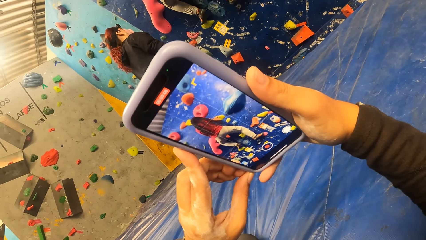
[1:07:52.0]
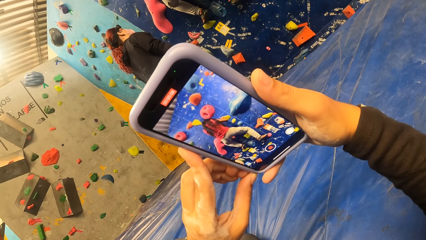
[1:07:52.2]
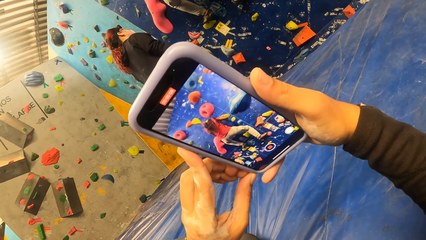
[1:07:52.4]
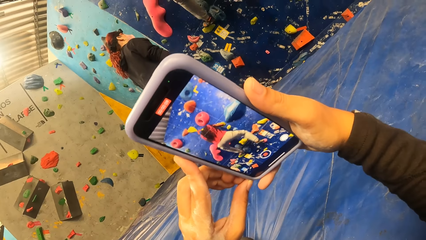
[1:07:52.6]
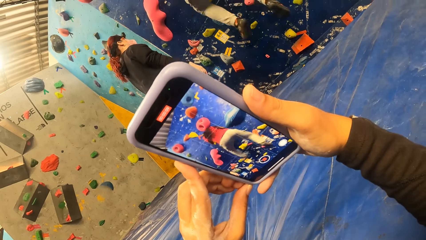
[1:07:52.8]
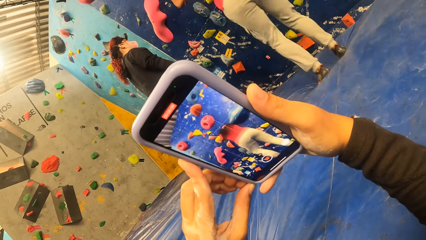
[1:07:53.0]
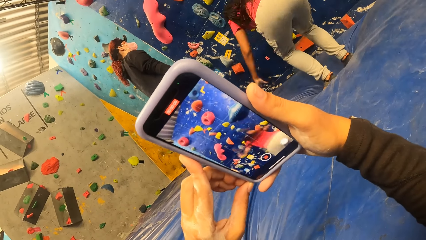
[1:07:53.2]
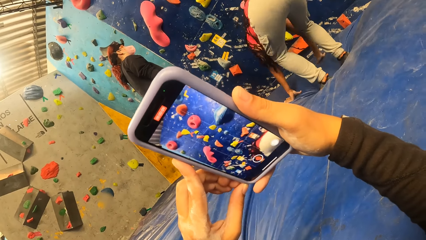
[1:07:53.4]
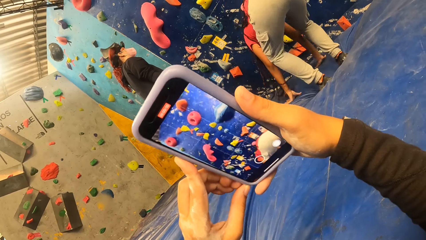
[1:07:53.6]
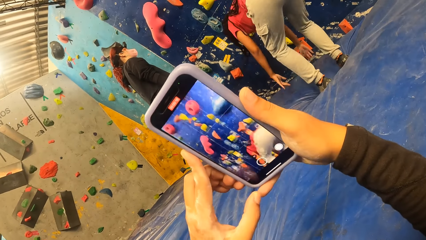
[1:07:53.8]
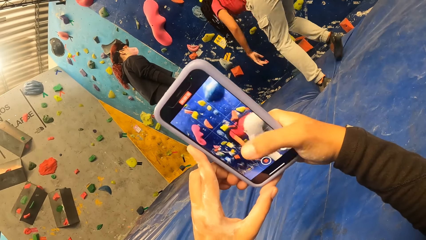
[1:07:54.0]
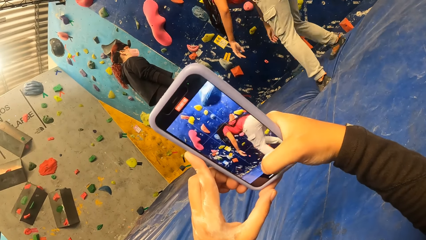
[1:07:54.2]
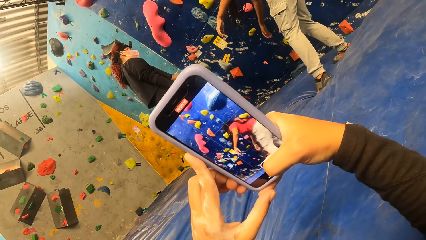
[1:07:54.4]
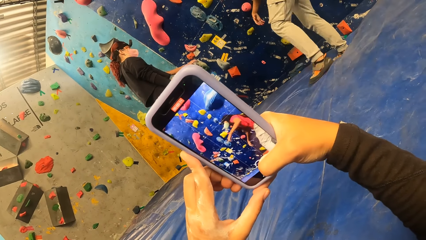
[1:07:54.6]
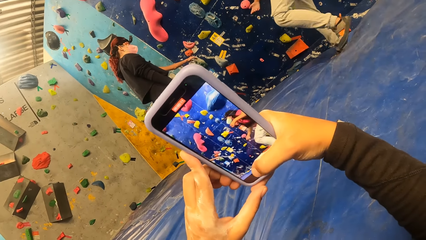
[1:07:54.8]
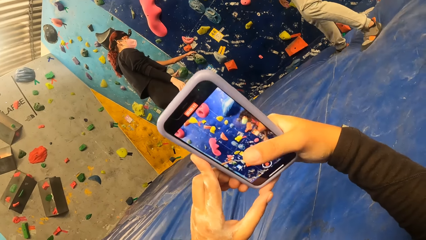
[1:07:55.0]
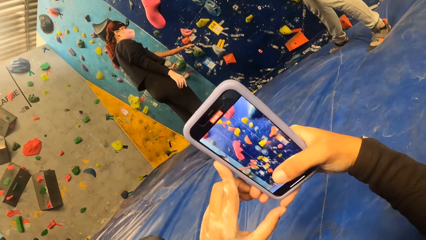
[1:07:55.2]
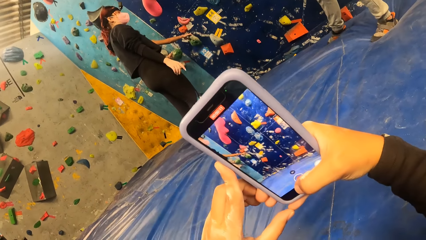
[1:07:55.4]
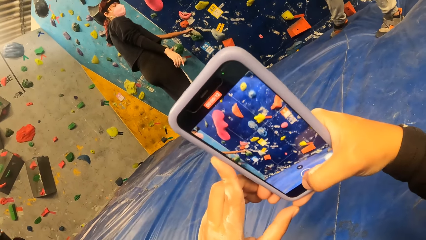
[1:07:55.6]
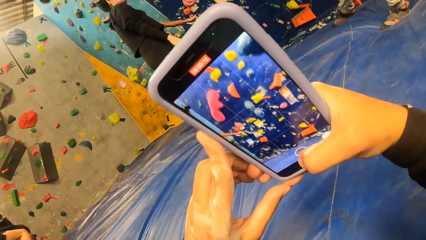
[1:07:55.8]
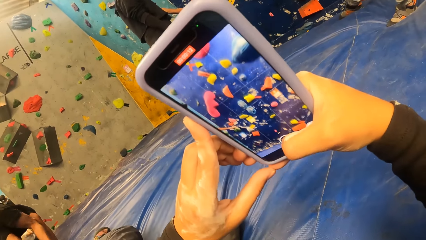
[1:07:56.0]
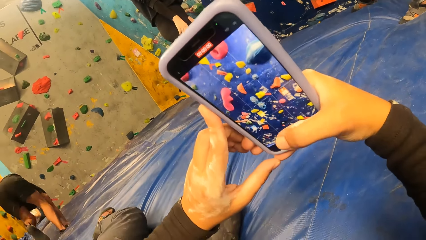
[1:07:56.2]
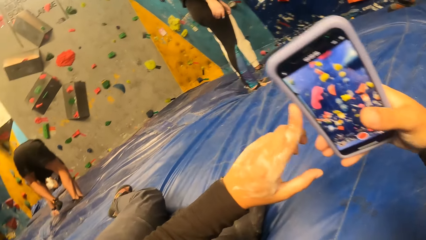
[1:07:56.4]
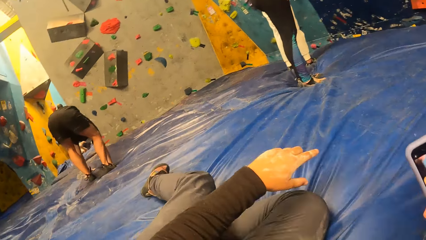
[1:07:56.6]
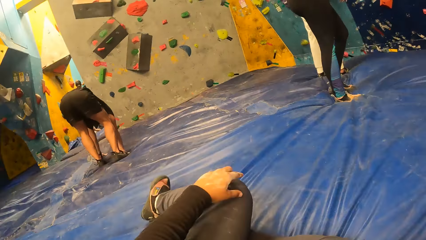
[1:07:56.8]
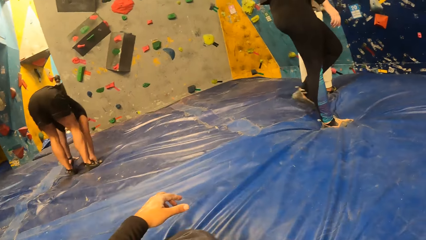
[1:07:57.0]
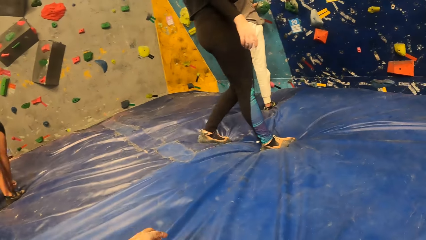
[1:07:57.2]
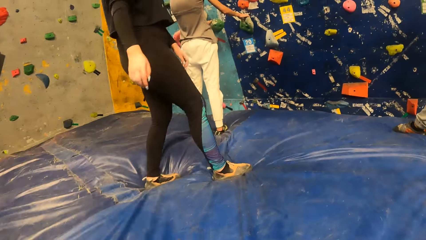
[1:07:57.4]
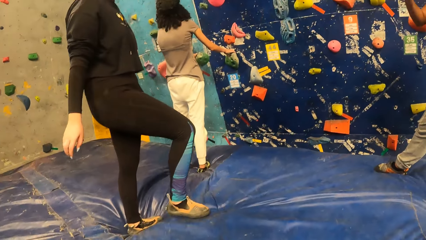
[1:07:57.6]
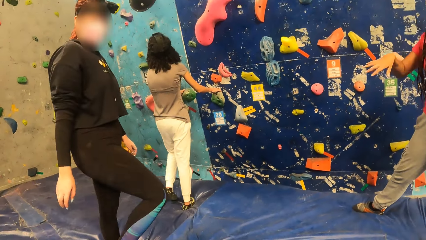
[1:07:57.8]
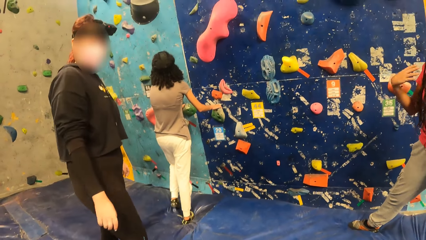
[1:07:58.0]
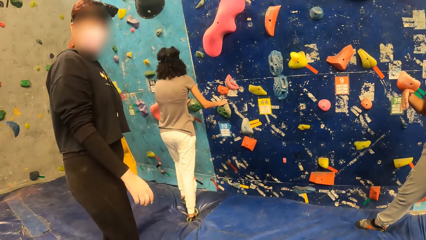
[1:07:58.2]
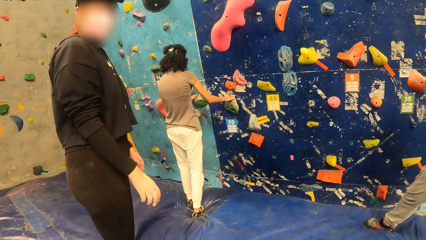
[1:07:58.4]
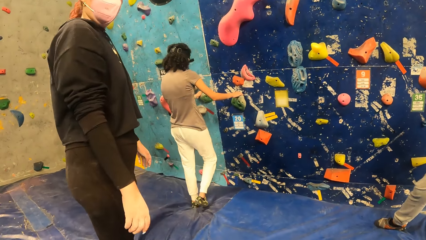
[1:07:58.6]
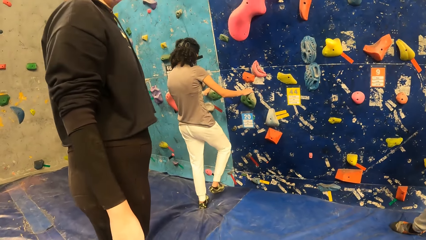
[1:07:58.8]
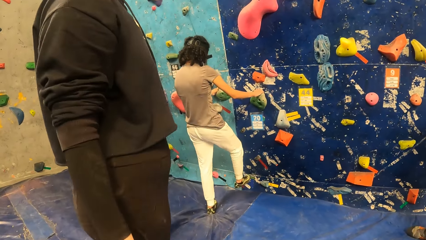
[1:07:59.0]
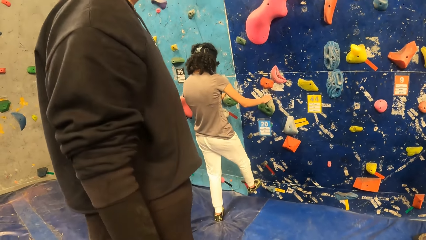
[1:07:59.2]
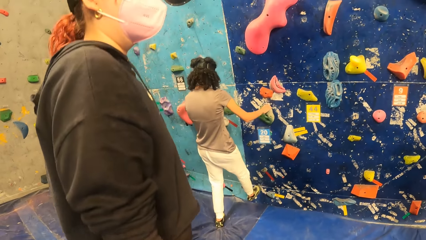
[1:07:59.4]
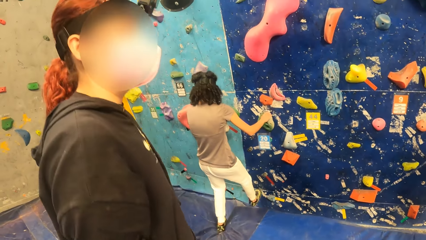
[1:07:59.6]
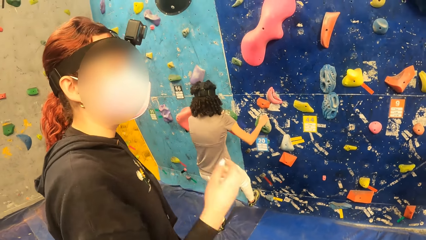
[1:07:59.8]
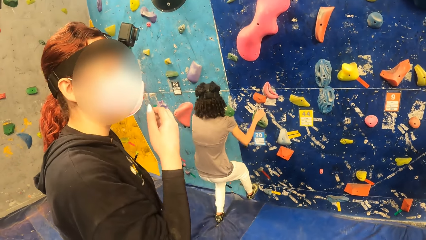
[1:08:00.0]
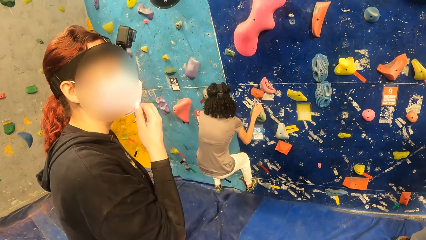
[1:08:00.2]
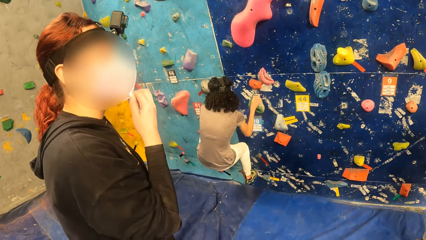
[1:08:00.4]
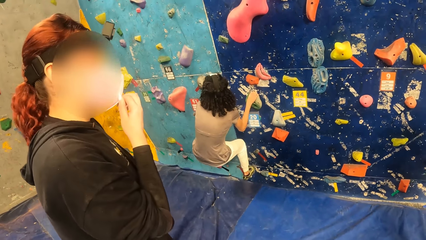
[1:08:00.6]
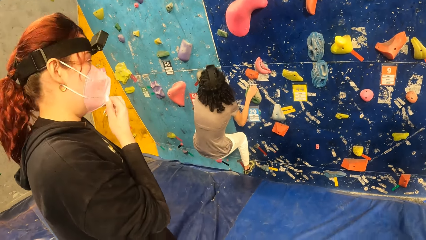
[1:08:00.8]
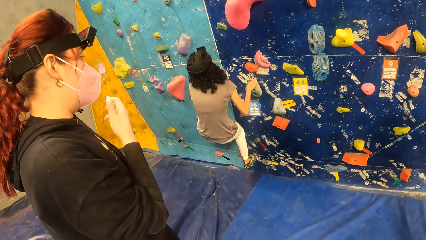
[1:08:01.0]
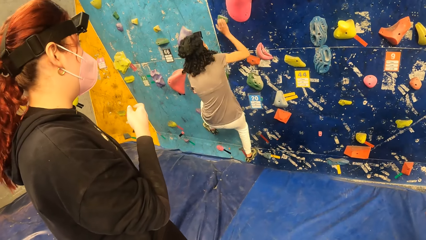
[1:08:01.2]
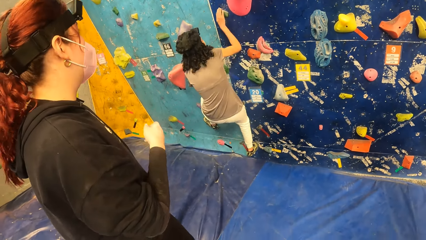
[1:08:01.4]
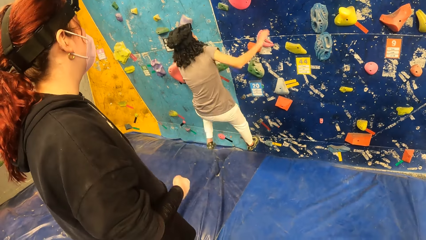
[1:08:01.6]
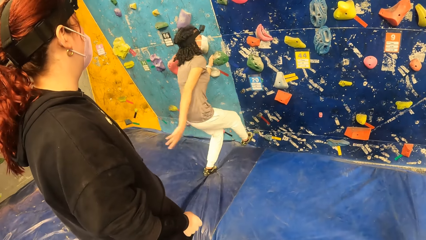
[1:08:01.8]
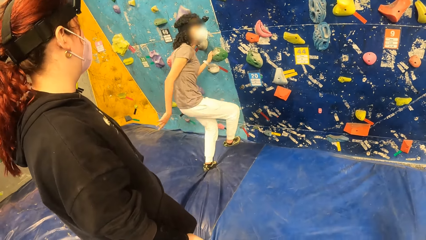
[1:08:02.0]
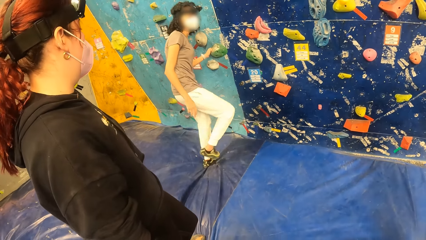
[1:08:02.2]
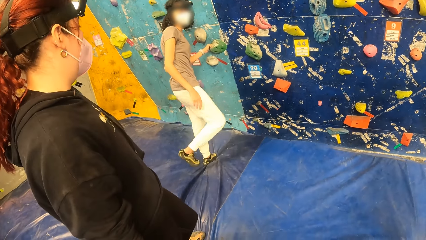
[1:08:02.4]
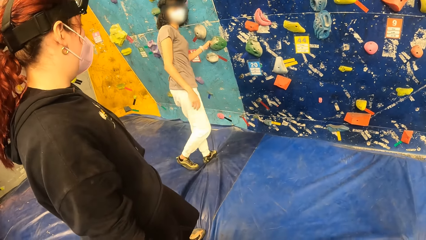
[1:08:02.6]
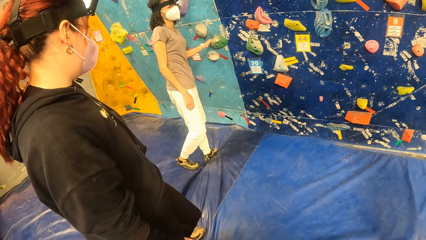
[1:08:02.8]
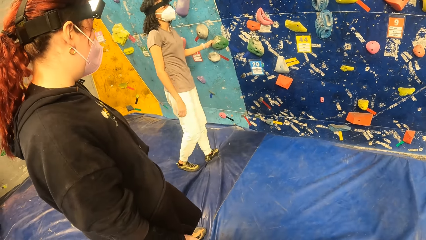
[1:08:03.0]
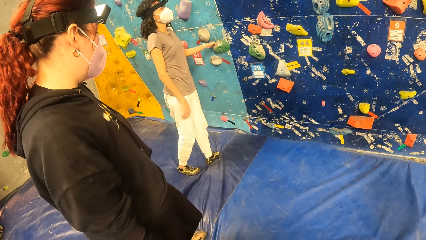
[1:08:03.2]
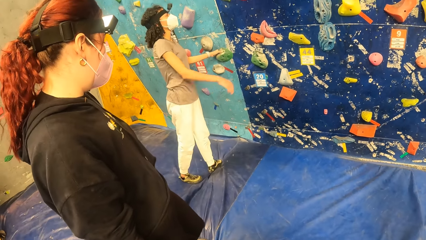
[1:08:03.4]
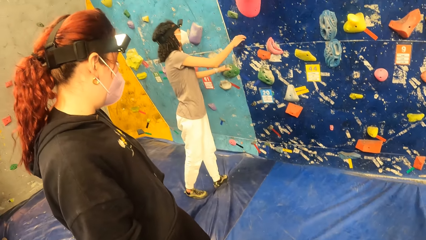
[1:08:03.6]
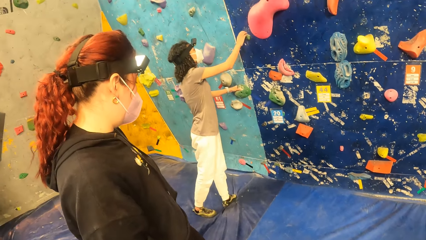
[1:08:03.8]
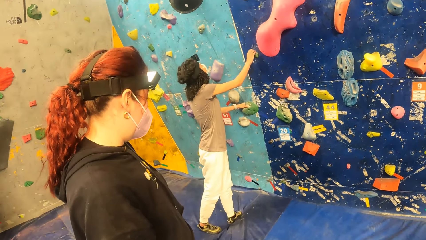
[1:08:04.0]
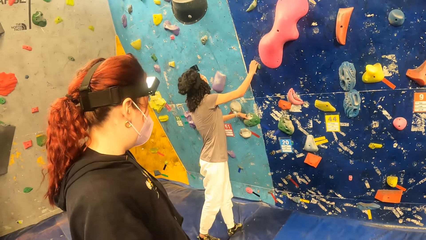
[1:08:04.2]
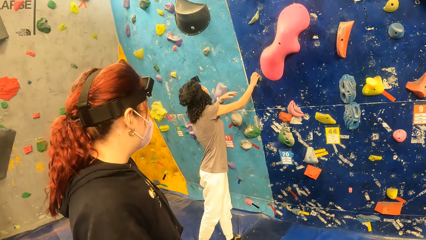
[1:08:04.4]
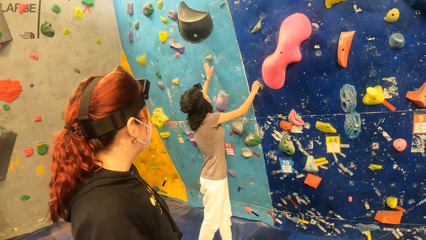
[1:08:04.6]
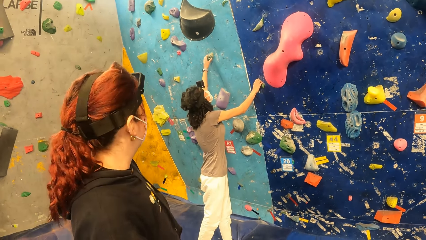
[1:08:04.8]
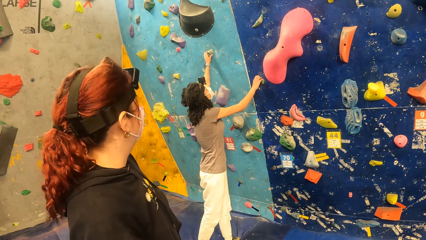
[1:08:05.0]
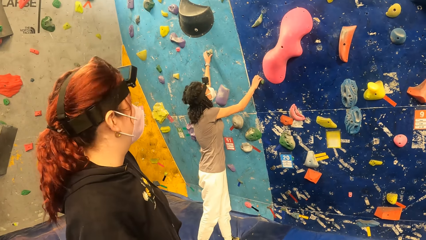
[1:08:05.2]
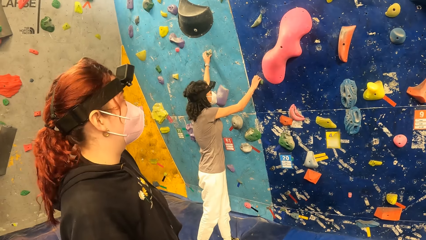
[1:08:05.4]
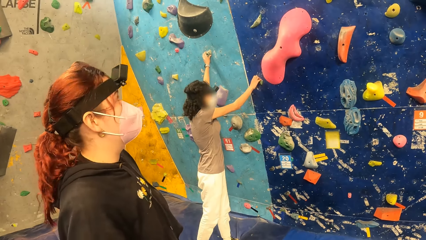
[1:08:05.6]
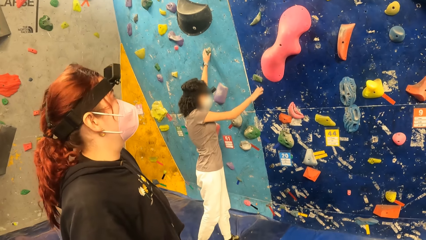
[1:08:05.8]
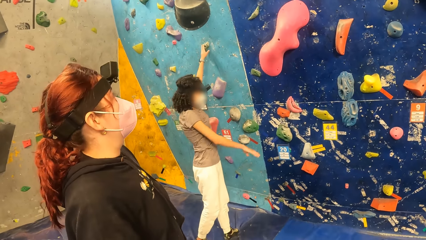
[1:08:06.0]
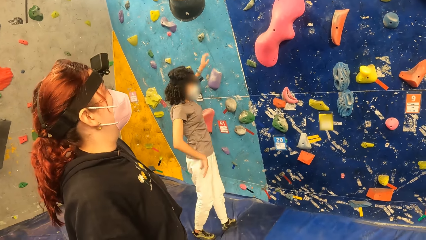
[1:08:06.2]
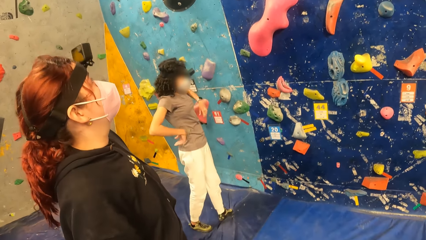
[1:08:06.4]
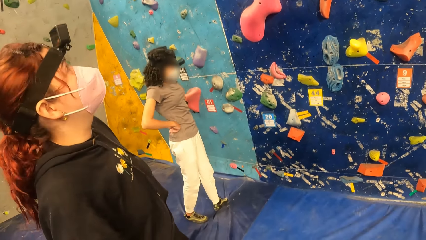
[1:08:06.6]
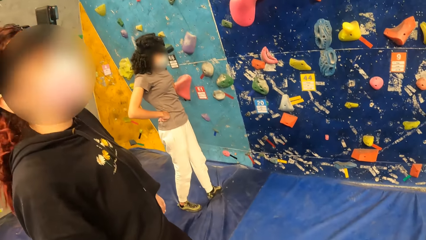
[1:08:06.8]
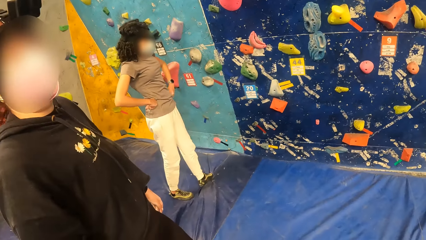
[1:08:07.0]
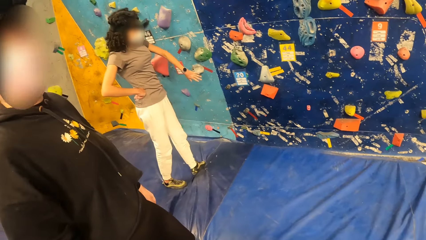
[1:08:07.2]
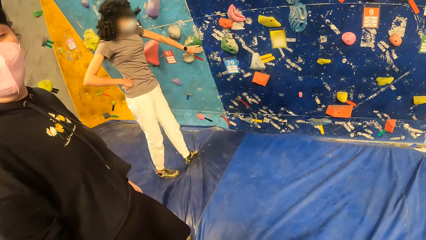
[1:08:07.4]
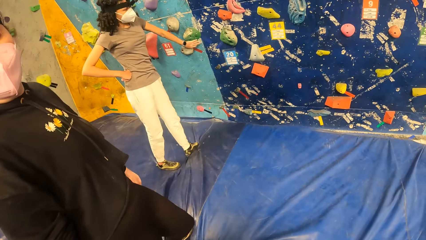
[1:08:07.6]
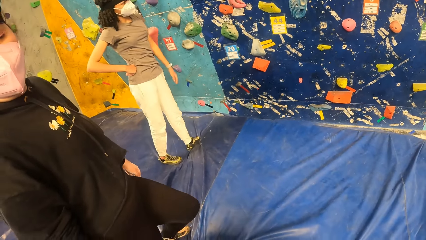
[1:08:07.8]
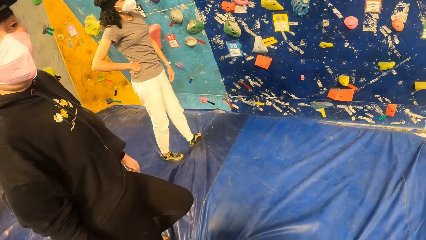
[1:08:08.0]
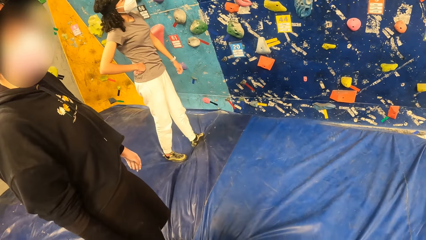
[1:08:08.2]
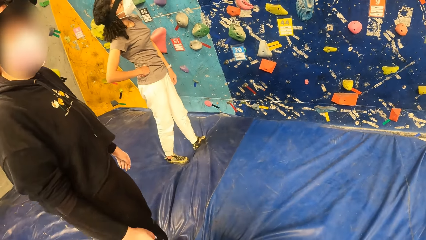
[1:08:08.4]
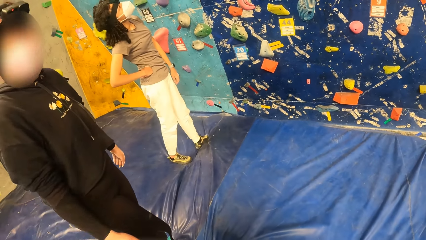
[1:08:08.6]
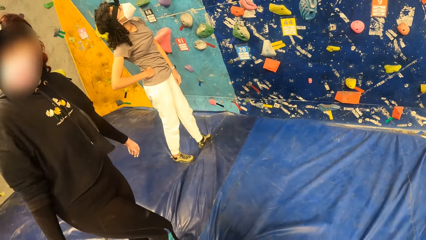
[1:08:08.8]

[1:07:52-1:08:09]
The woman jumps down onto a foam landing. The camera wearer converses with a woman and another woman. Another woman climbs the wall with both hands. The other woman jumps down onto the foam landing. She touches a rock on the wall with her right hand. She touches a rock on the wall with her left hand. She touches a rock on the wall with her left hand again.
